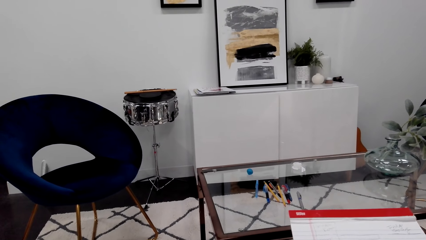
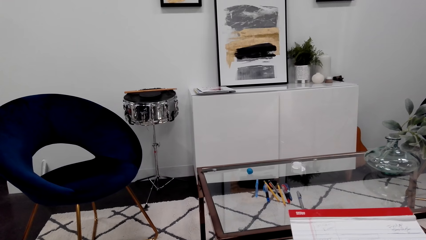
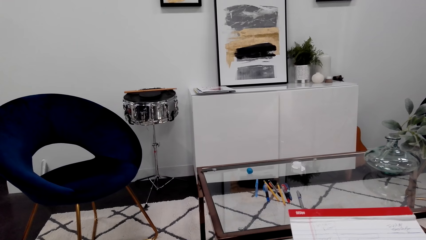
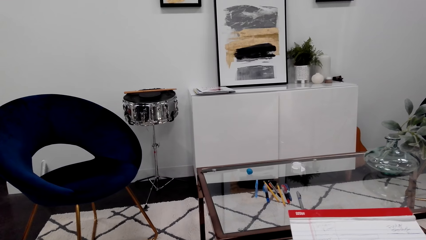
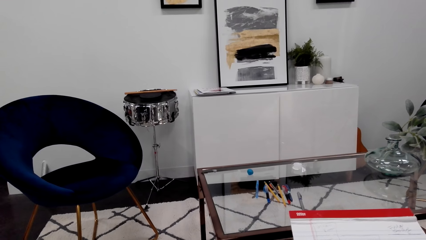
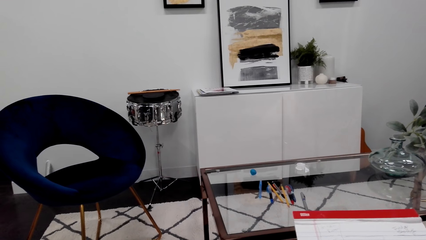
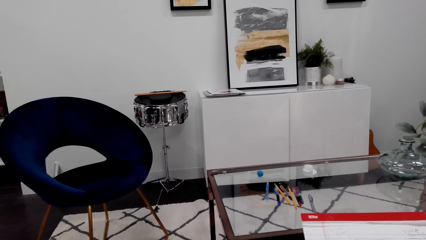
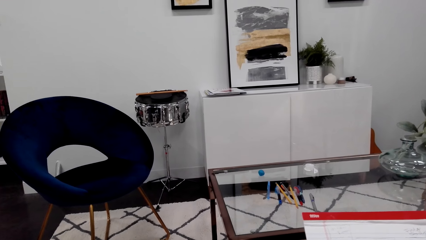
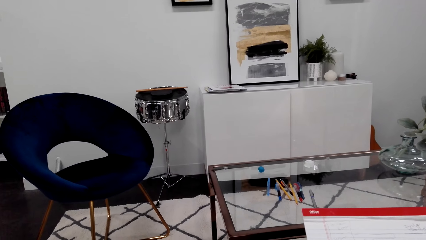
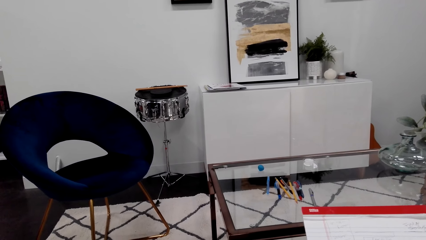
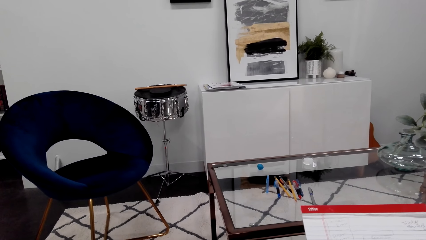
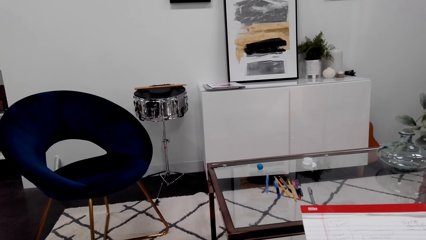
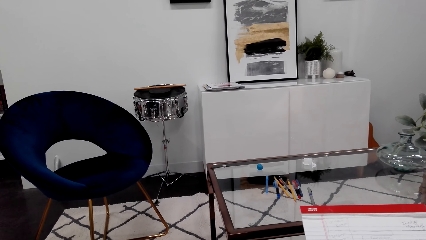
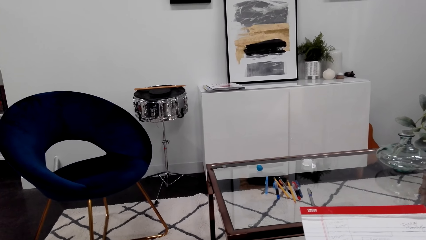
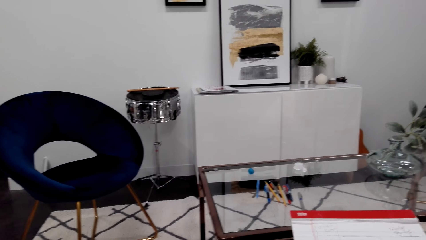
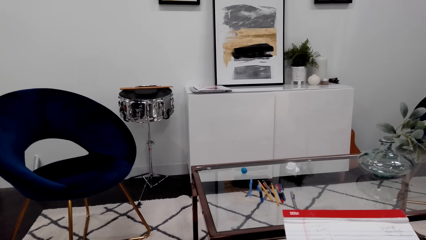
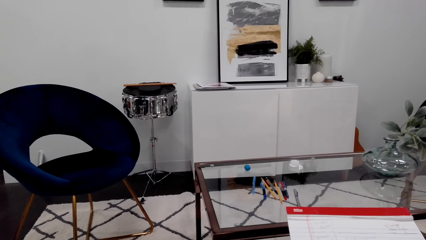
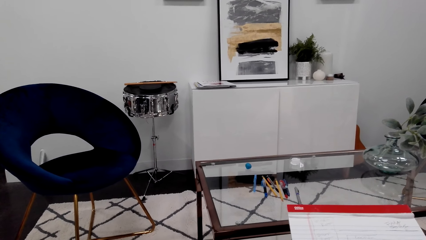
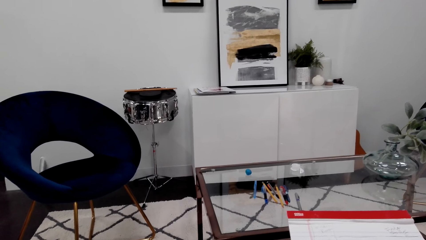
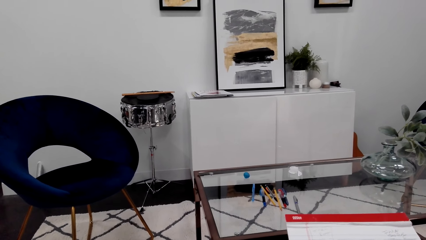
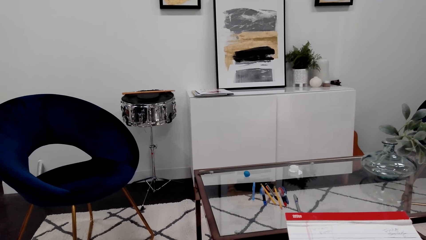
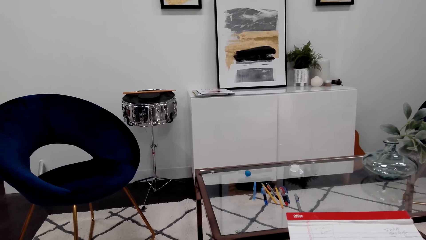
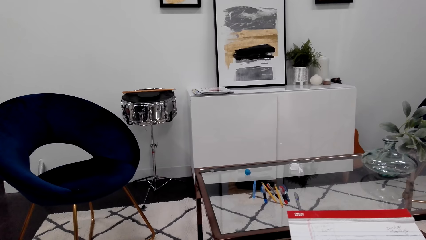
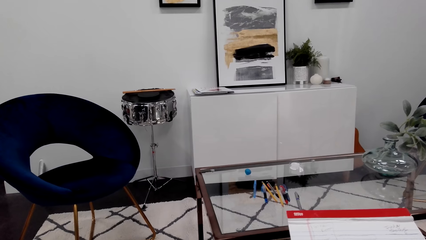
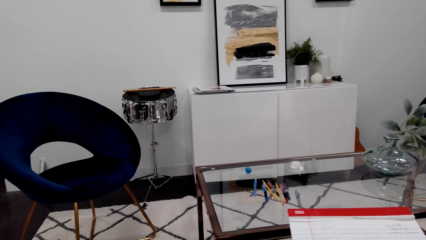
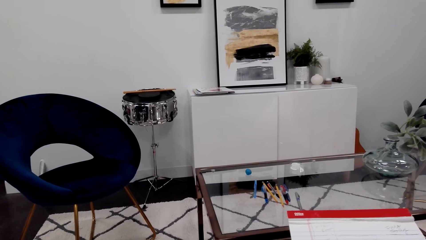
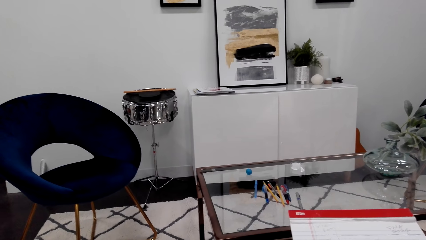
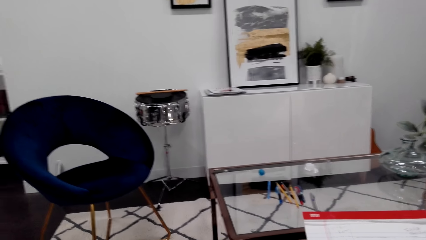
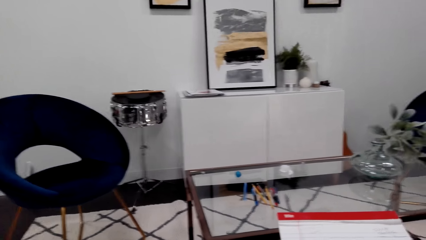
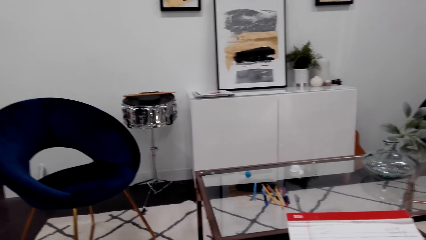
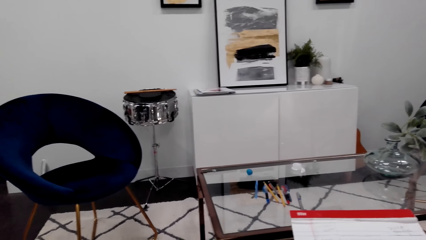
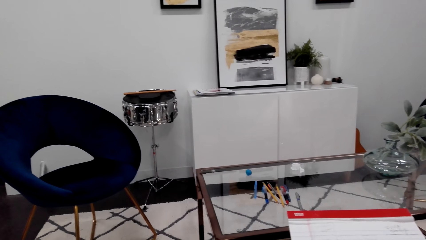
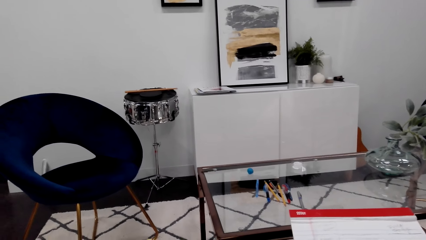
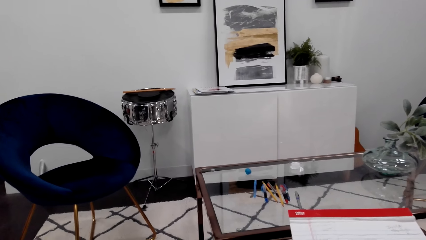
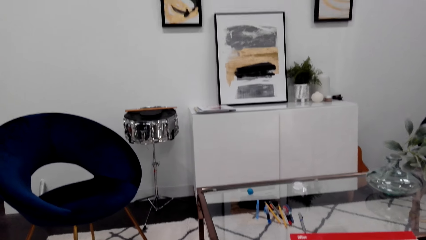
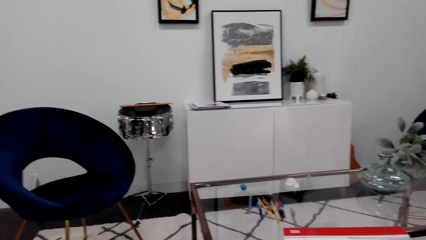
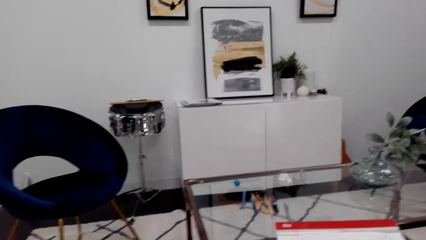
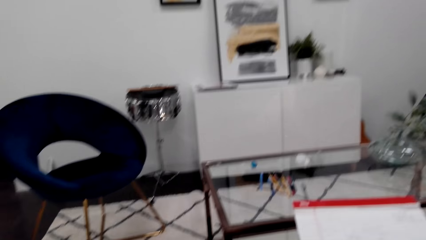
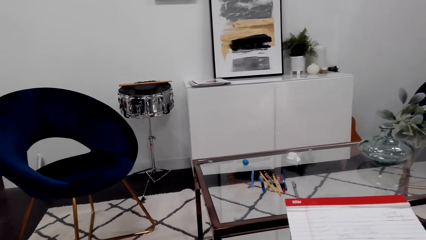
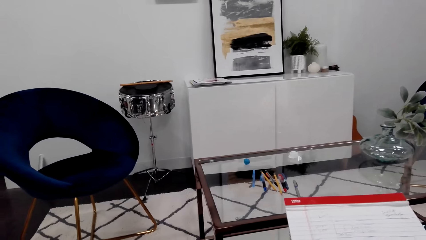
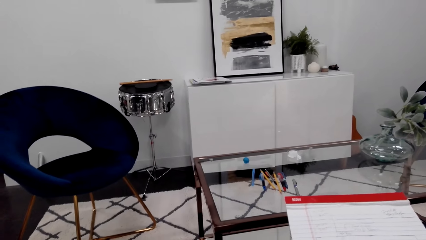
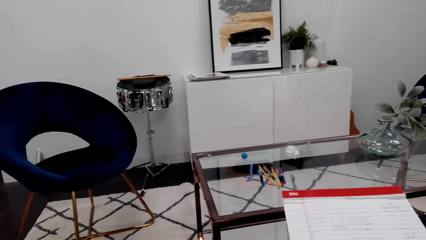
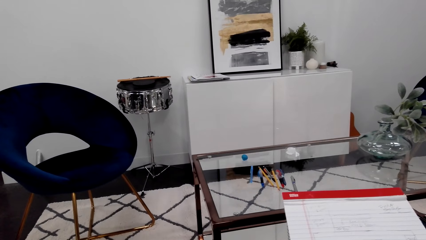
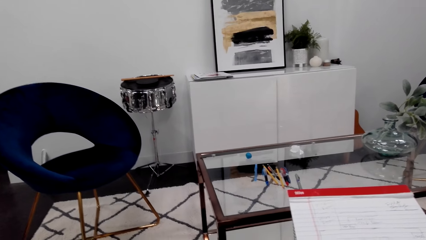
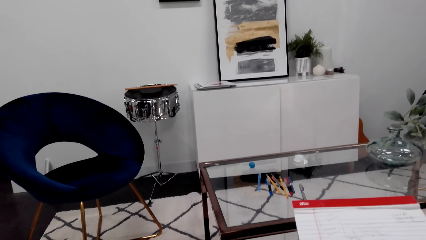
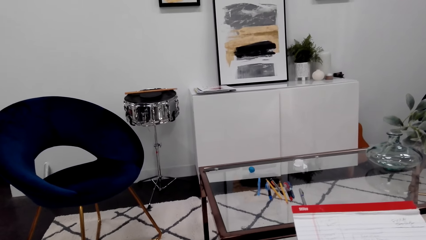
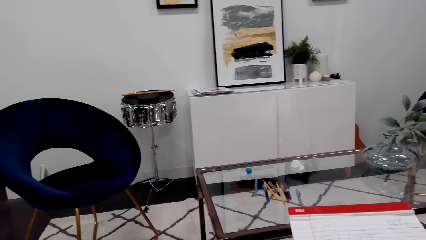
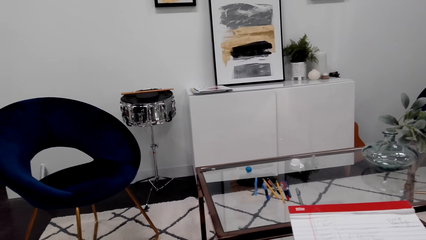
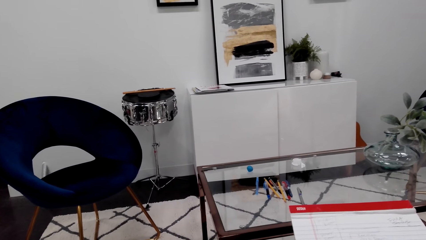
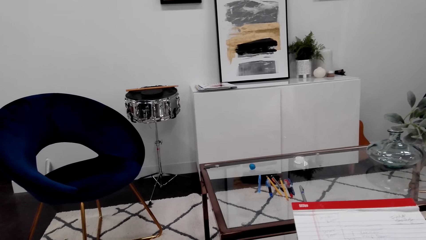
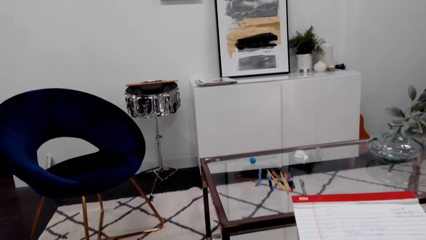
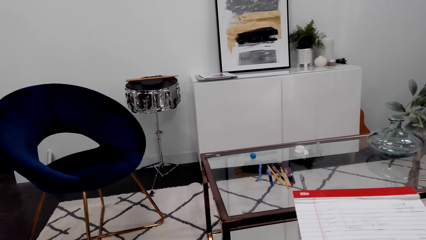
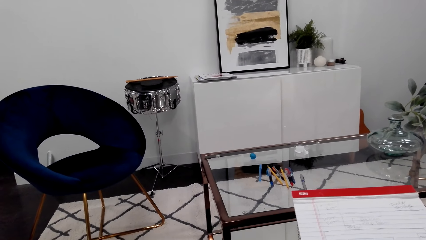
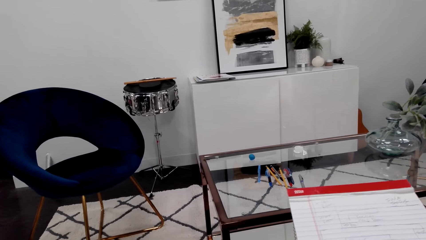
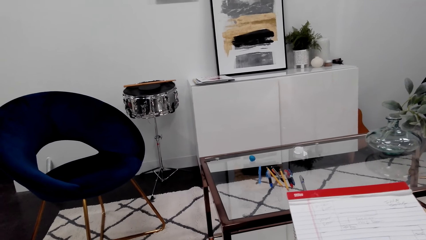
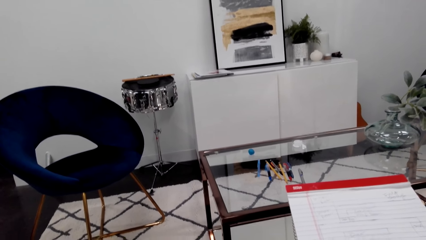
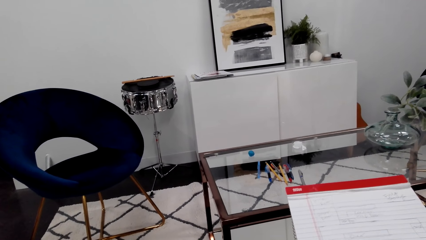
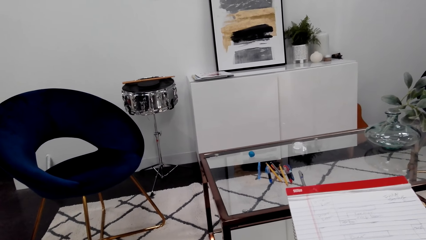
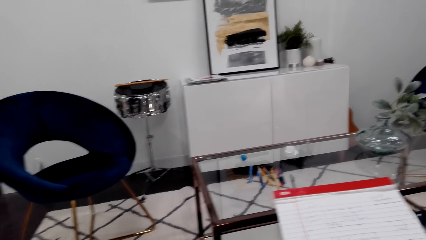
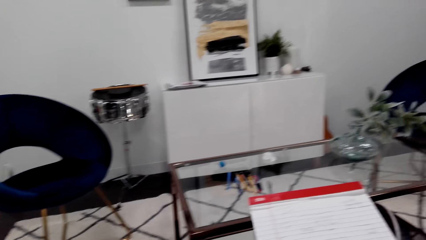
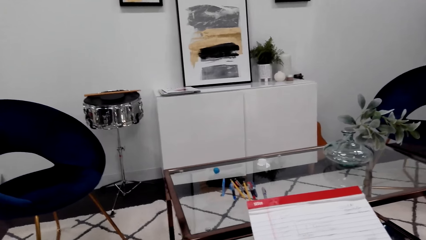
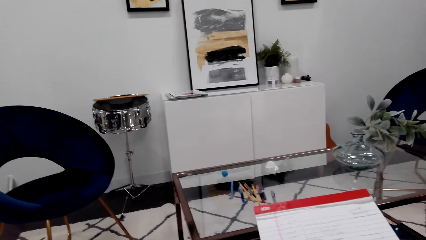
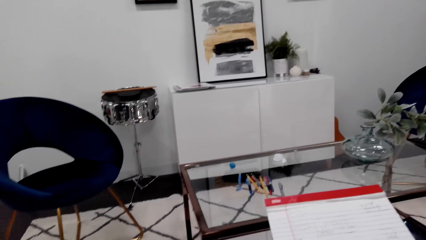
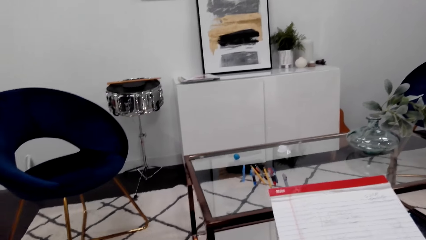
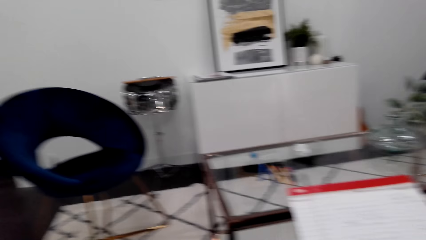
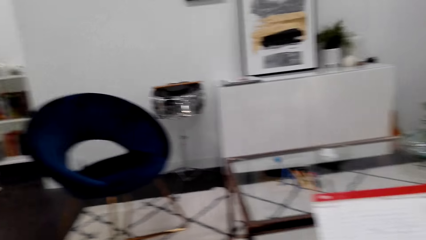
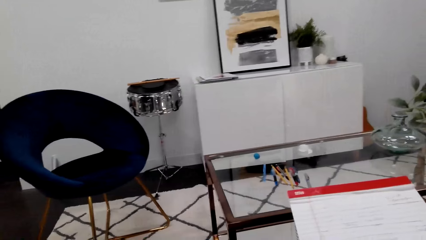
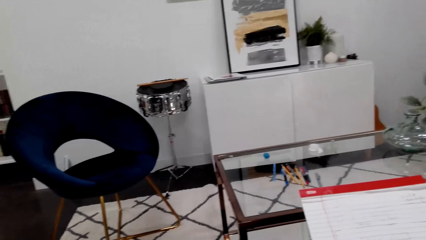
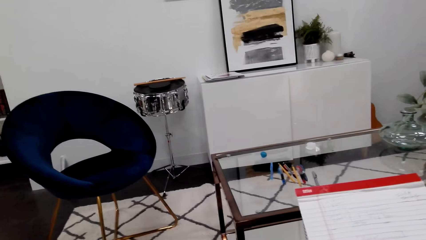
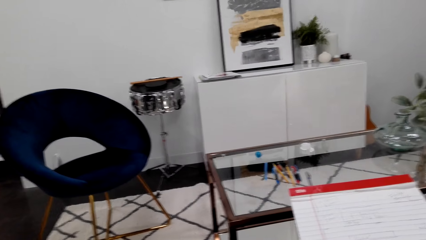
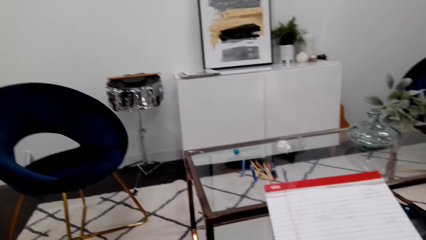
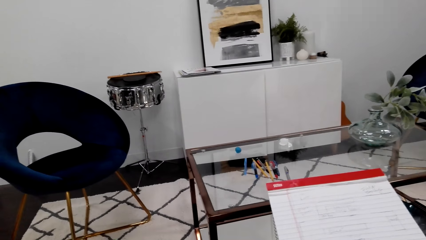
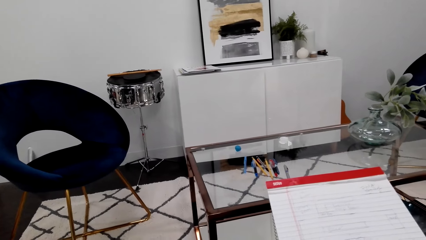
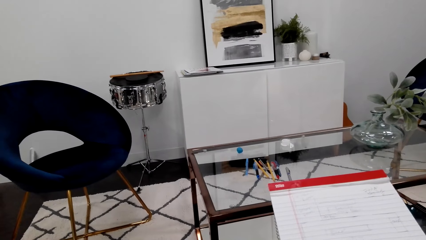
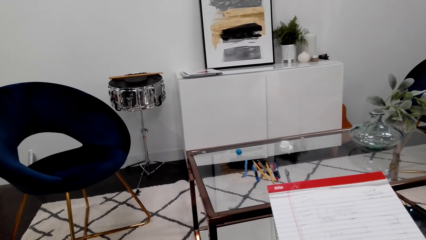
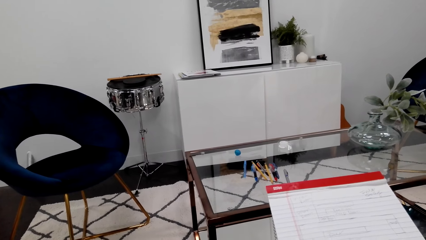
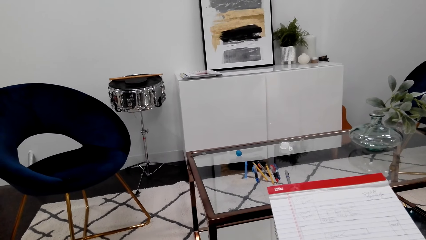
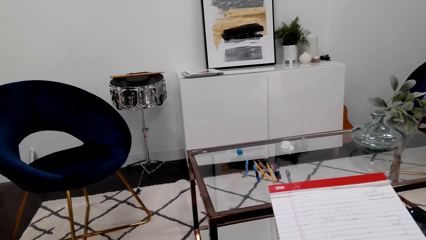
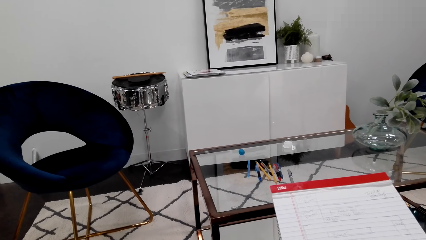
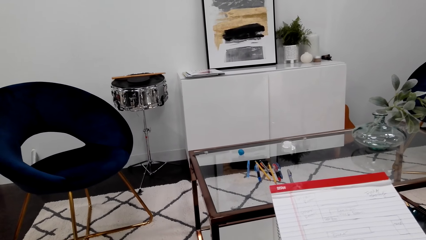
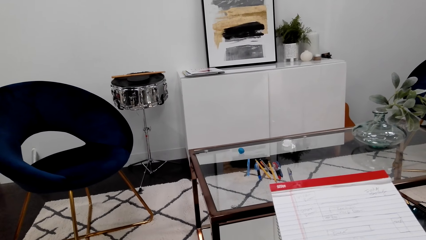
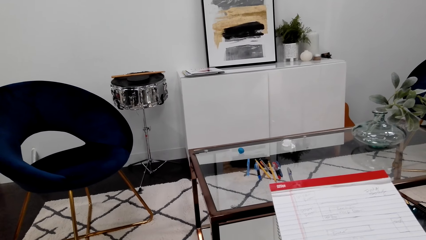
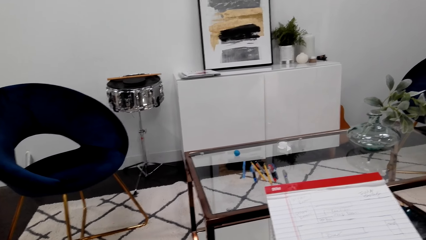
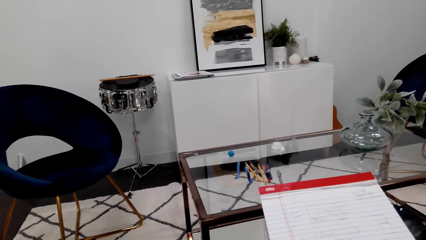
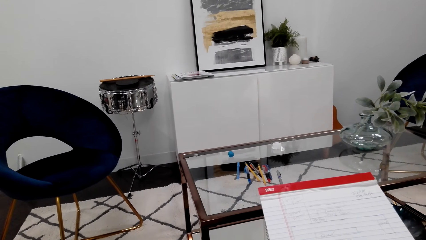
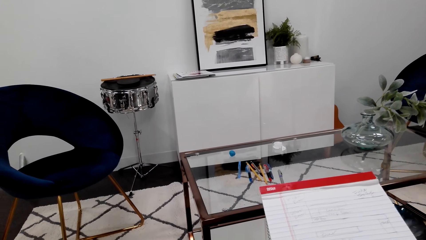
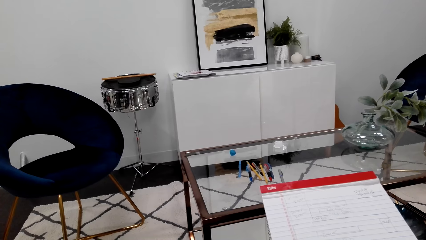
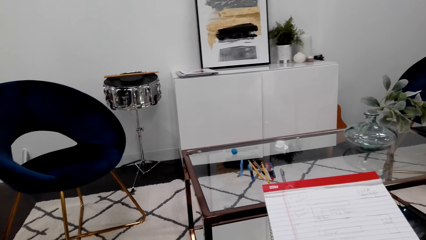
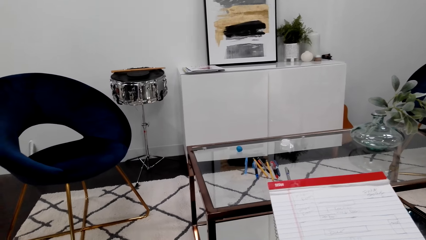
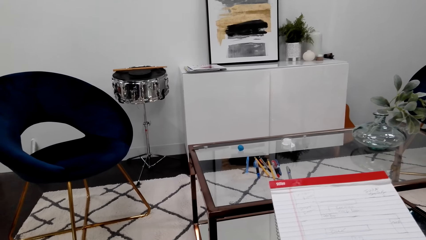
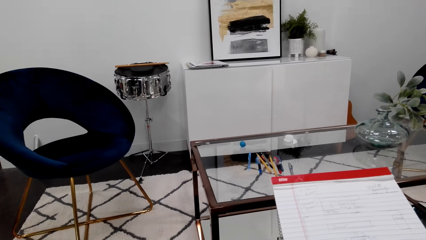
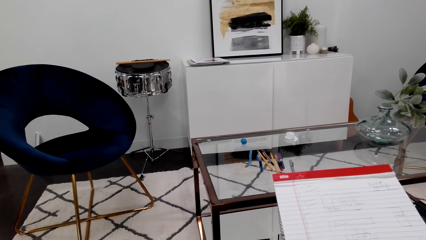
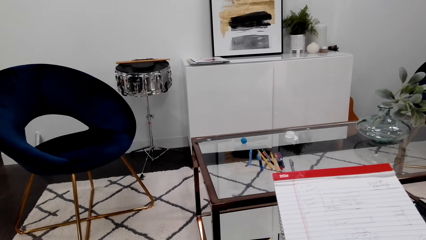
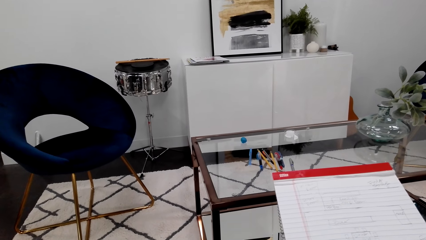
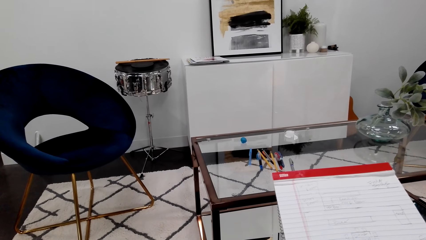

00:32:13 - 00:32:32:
The camera wearer looks at the book.
